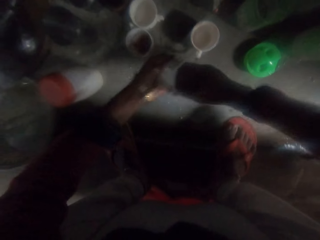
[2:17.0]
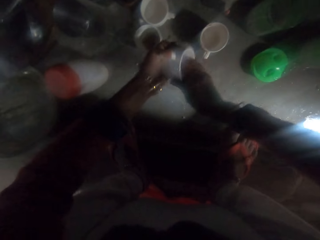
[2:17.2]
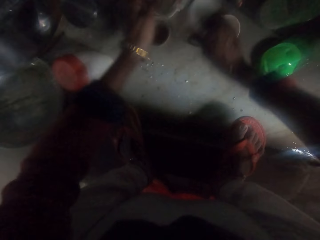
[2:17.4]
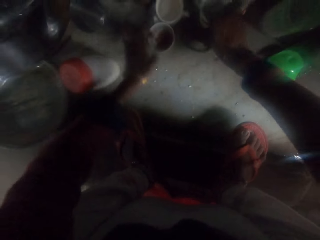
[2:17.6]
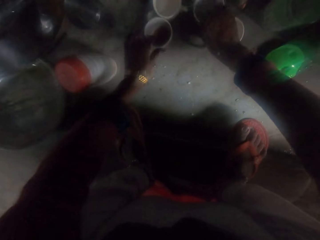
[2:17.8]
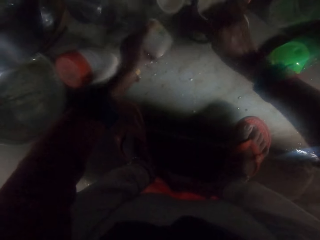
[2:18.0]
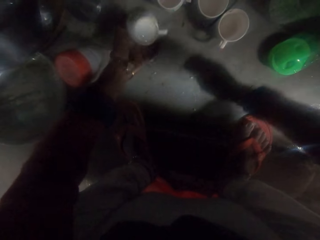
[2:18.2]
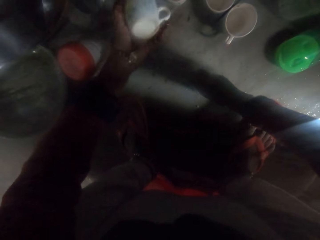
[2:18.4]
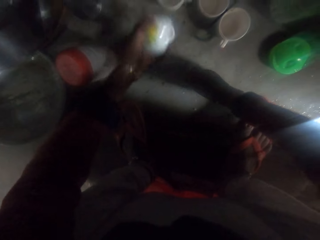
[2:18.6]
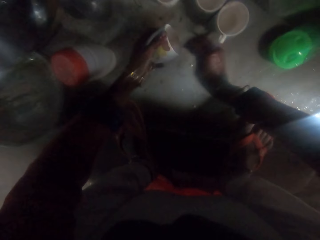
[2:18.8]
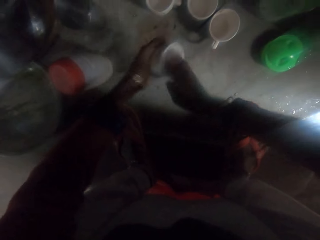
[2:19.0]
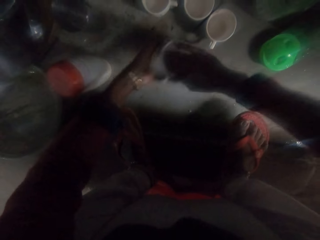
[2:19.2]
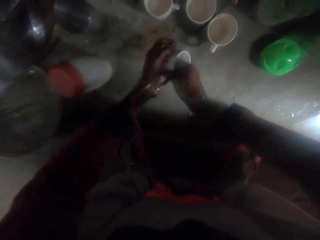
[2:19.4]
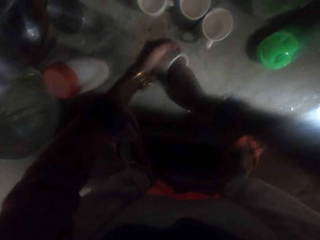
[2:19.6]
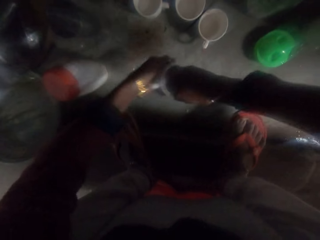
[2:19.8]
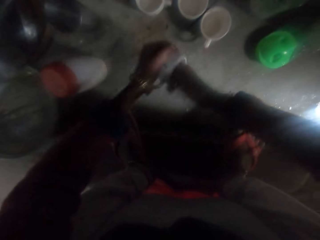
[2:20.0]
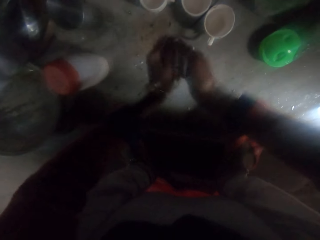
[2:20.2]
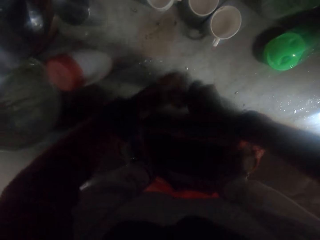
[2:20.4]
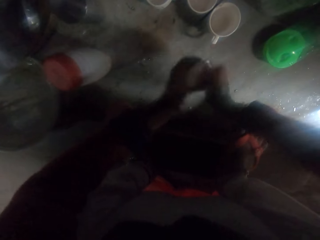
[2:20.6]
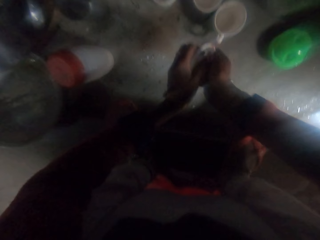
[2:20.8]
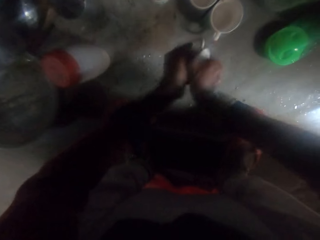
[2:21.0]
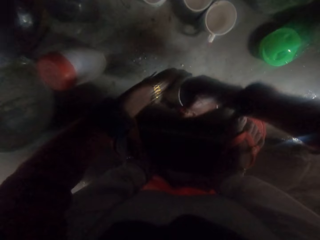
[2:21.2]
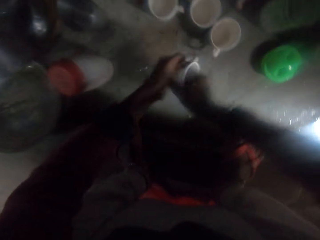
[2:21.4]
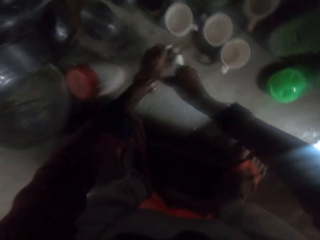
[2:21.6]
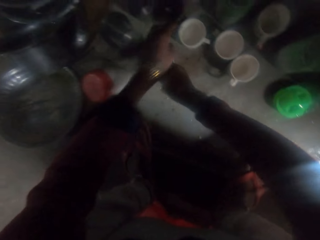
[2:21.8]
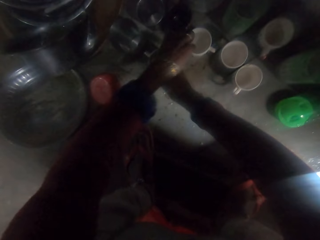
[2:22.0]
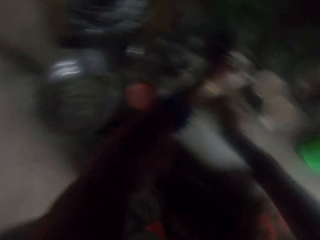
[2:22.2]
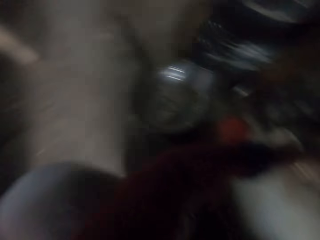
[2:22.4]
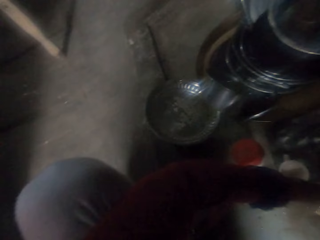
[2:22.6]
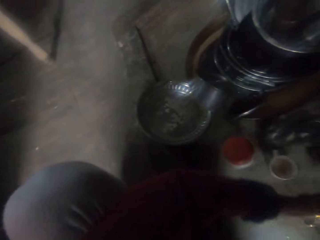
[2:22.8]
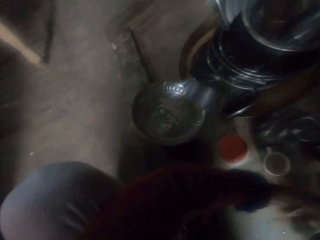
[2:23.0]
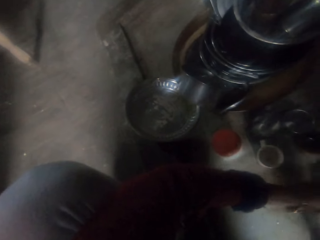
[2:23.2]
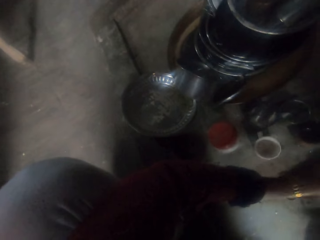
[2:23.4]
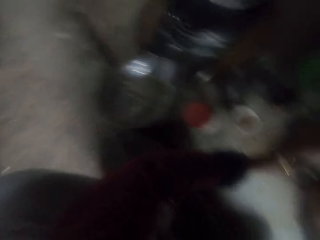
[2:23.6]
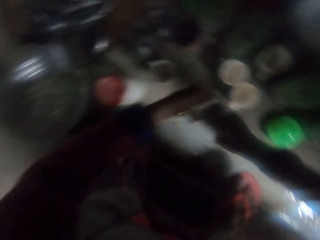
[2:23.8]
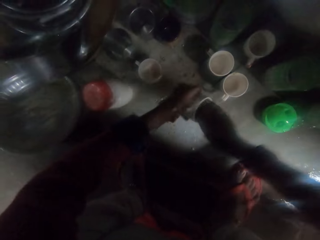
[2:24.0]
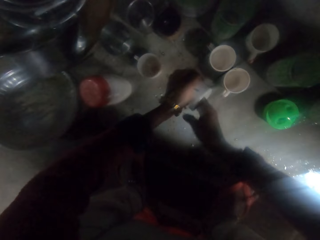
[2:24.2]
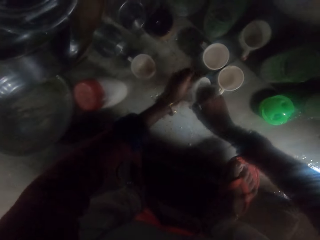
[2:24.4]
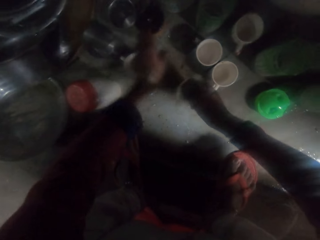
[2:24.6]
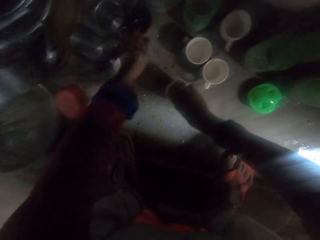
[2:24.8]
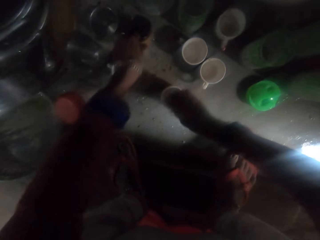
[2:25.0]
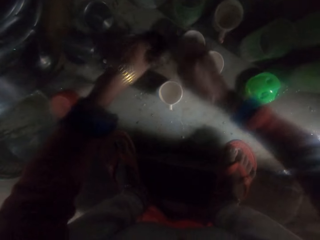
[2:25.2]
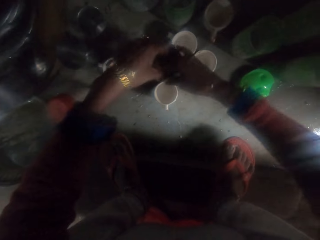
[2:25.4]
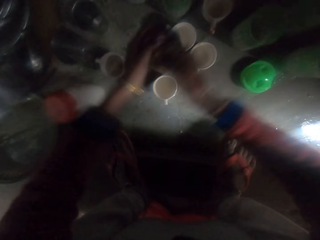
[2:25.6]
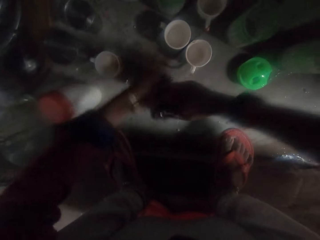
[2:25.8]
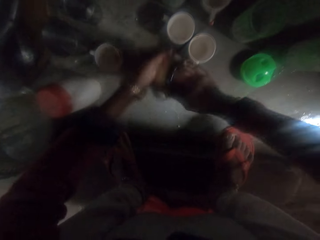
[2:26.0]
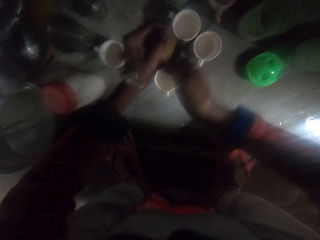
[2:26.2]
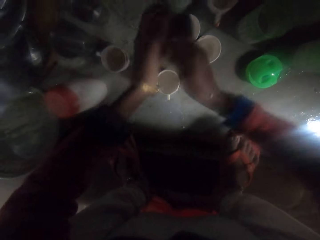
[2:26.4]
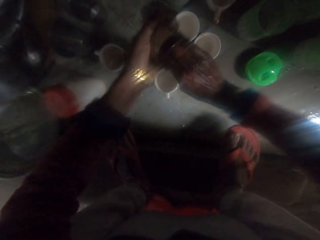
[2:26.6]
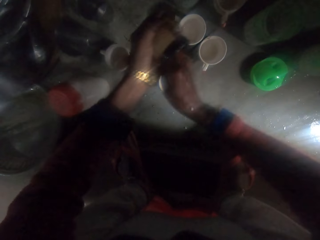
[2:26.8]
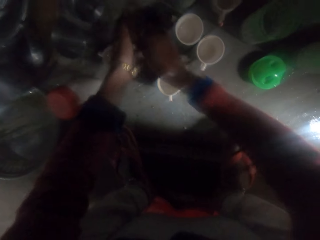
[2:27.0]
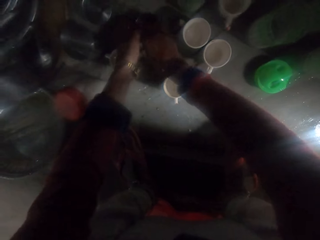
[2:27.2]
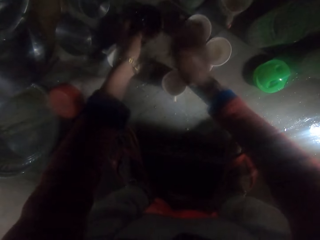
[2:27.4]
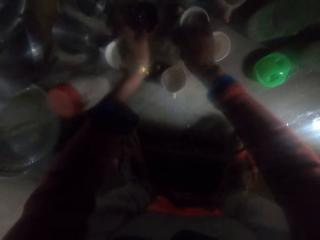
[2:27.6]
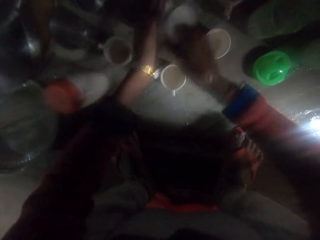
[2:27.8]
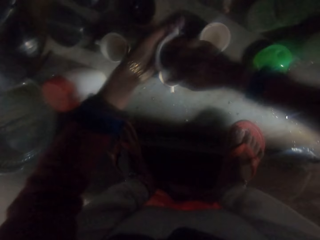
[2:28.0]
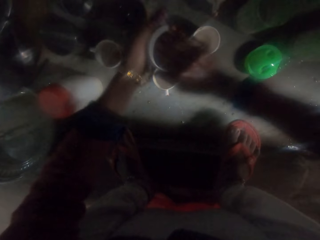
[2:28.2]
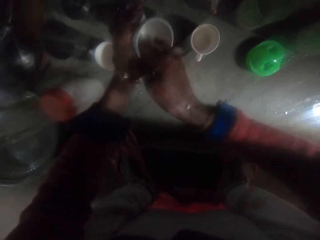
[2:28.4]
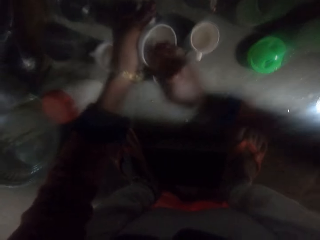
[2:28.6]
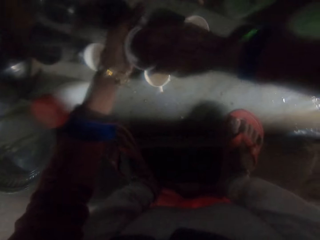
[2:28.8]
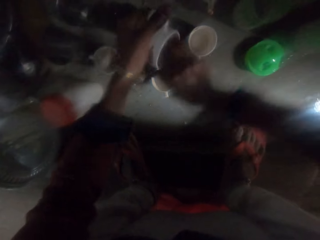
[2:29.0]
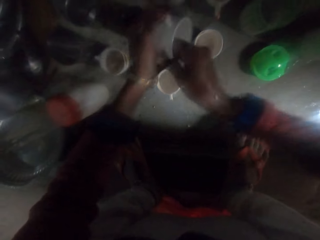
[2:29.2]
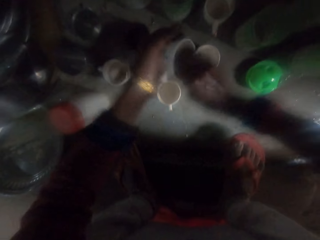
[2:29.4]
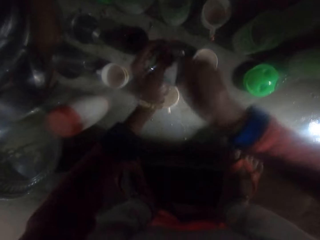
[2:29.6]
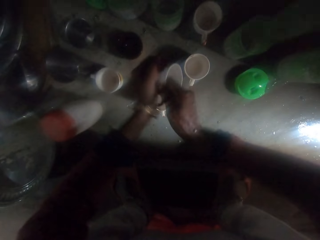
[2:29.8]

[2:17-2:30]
The camera wearer drops the cup on the floor. She picks another cup from the floor. She holds the cup. She washes the cup with her hand. She drops the cup on the floor. She picks another cup from the floor. She looks at the floor. She washes the cup with her hand. She picks another cup from the floor. She drops the cup on the floor. She washes the cup with her hand. She drops the cup on the floor. She picks another cup from the floor. She washes the cup with her hand.

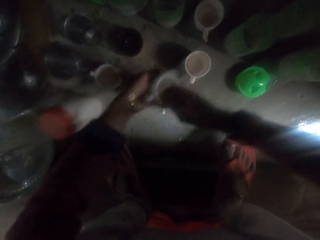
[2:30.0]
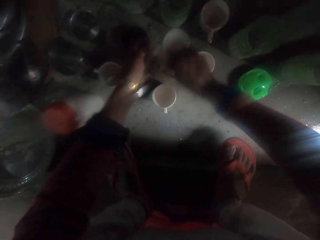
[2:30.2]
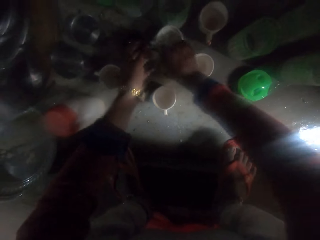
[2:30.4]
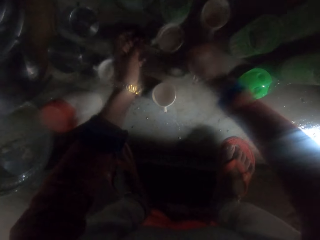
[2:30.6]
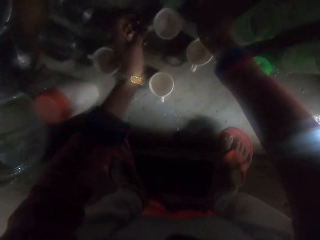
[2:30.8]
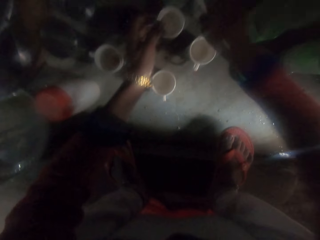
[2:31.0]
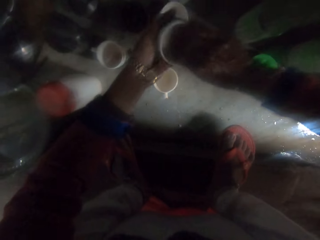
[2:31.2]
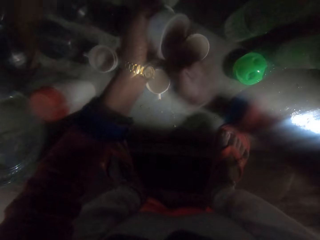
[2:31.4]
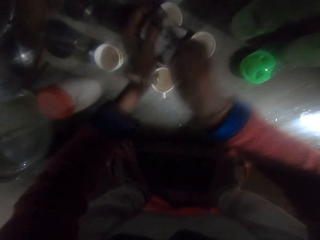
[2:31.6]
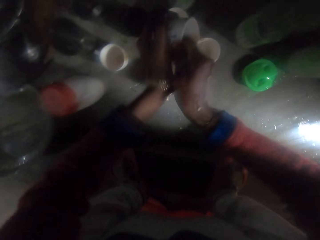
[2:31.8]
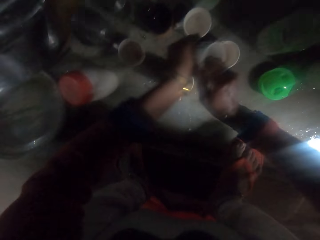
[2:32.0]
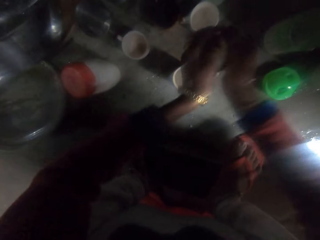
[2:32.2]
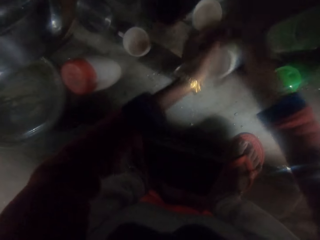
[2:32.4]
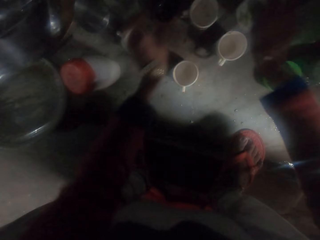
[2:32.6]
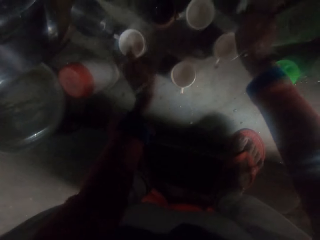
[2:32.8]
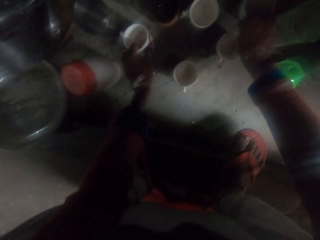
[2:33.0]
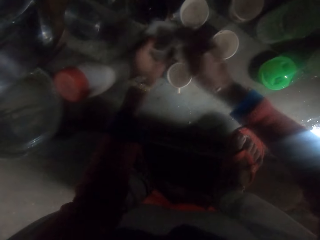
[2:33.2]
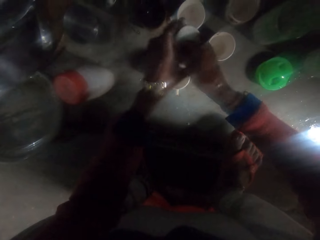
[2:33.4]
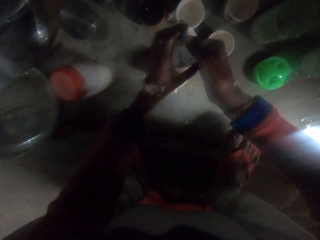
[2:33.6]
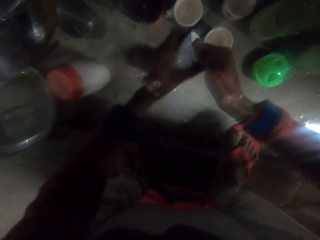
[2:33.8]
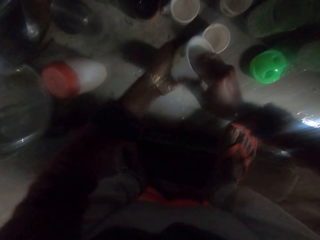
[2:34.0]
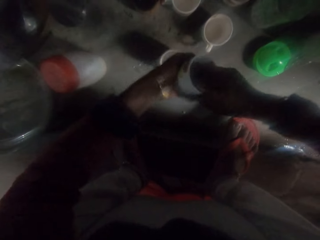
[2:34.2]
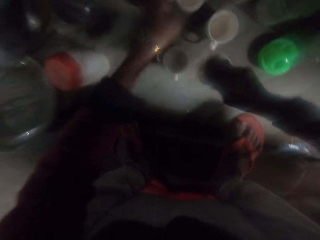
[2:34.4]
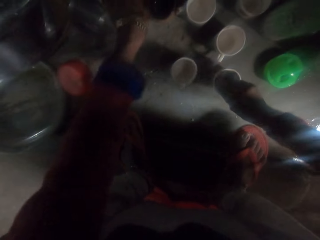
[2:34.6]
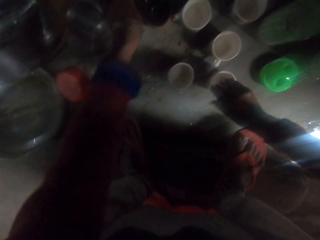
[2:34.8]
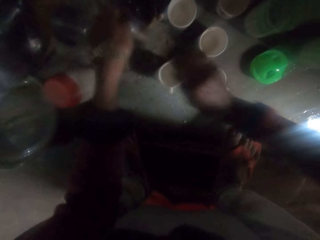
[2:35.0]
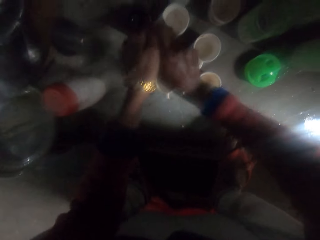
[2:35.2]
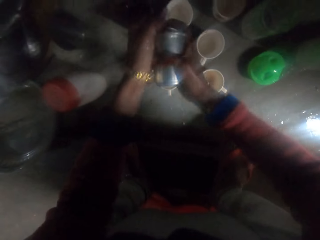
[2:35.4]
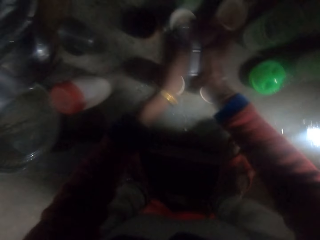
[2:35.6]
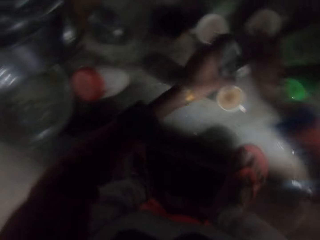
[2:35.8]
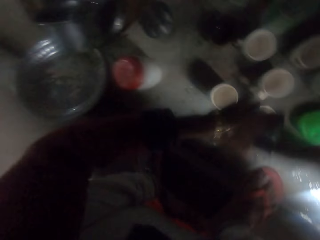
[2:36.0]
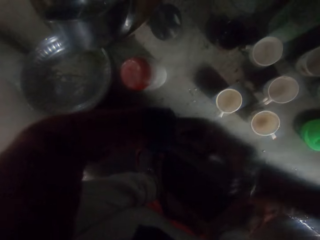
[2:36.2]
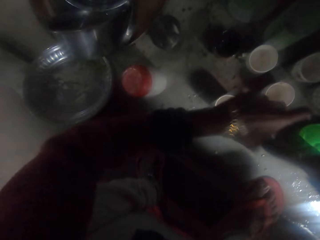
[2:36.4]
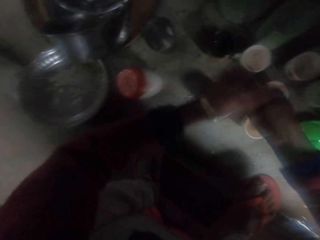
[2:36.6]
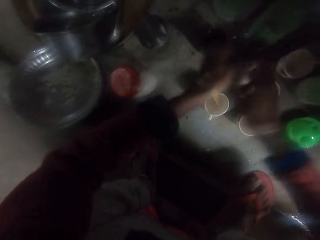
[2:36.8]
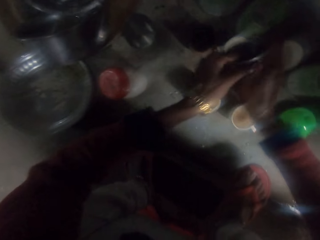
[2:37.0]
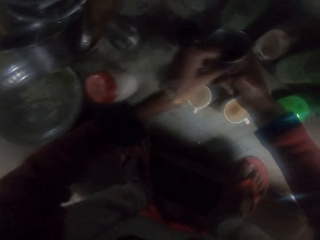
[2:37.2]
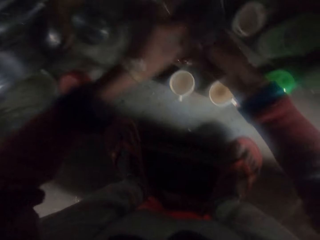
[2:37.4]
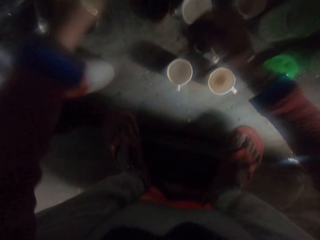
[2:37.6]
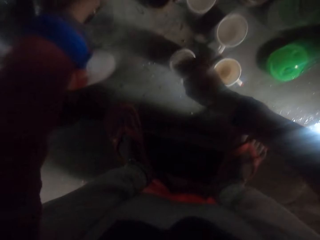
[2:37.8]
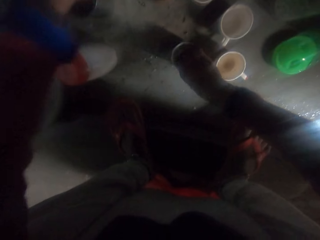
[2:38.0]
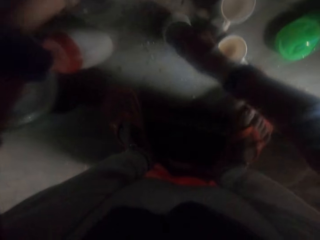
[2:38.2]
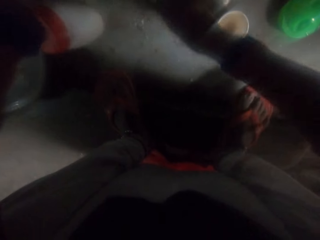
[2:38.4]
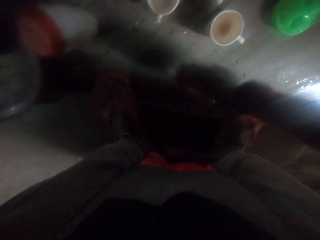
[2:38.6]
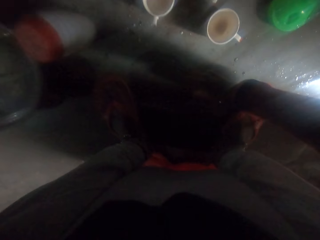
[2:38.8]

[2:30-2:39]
The camera wearer drops the cup on the floor. She picks another cup from the floor. She washes the cup with her hand. She drops the cup on the floor. She picks another cup from the floor. She washes the cup with her hand. She drops the cup on the floor. She picks another cup from the floor. She holds the metal cup. She washes the metal cup with her hand. She moves the cup on the floor. She holds on the cup.
